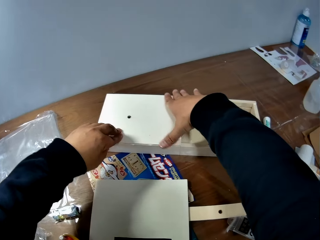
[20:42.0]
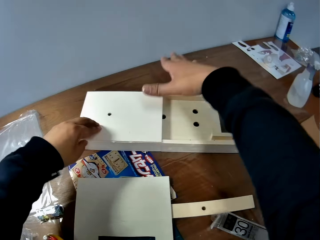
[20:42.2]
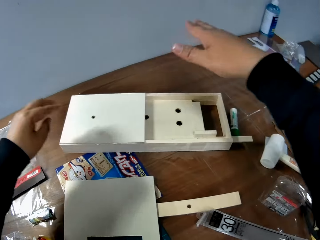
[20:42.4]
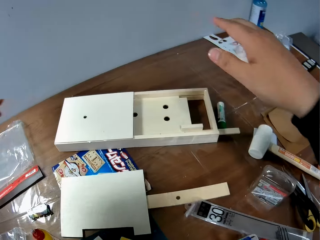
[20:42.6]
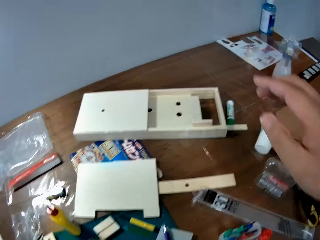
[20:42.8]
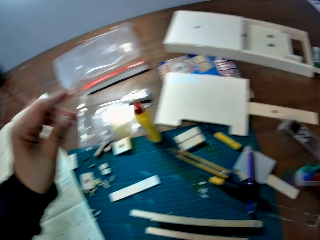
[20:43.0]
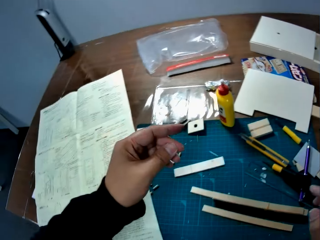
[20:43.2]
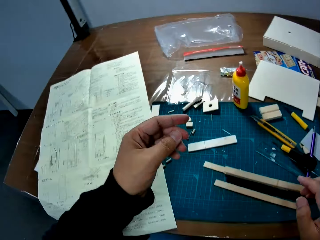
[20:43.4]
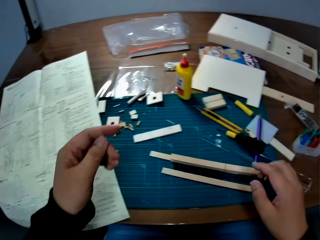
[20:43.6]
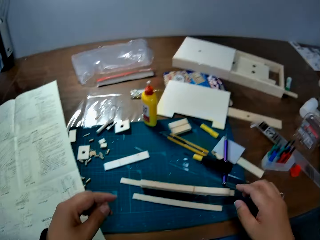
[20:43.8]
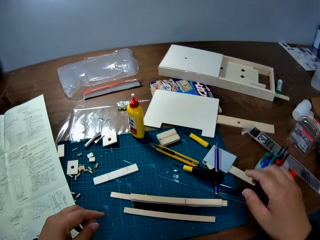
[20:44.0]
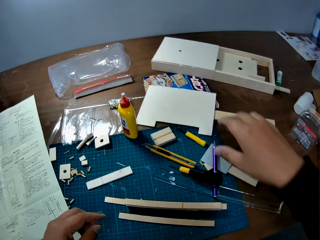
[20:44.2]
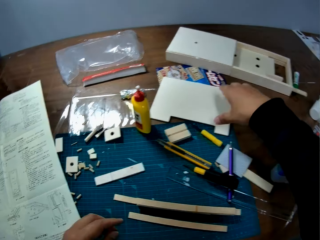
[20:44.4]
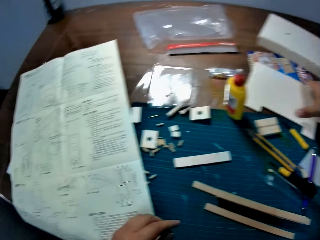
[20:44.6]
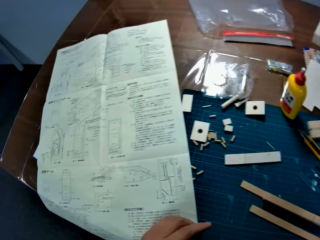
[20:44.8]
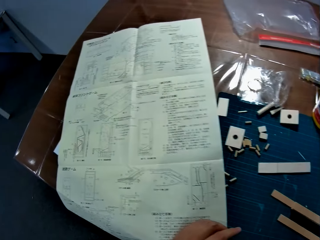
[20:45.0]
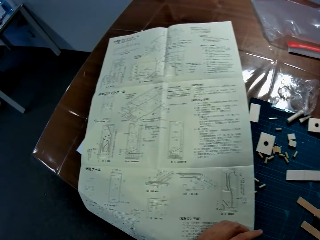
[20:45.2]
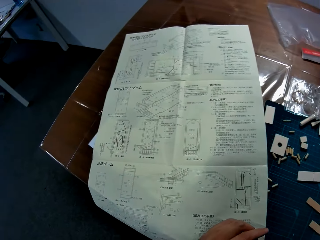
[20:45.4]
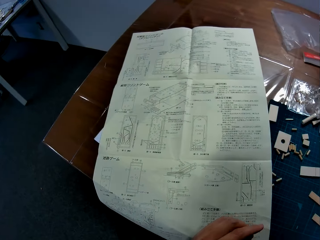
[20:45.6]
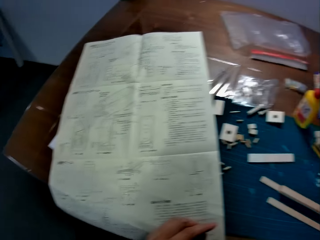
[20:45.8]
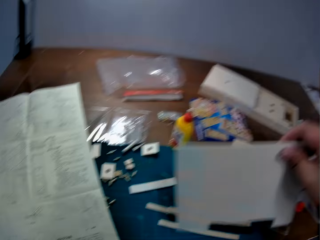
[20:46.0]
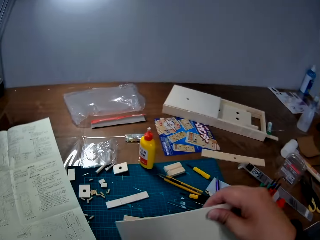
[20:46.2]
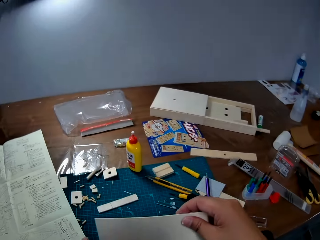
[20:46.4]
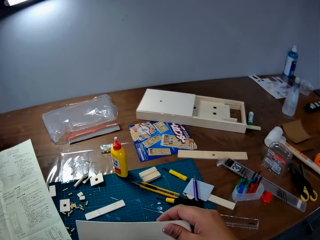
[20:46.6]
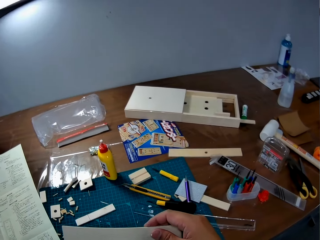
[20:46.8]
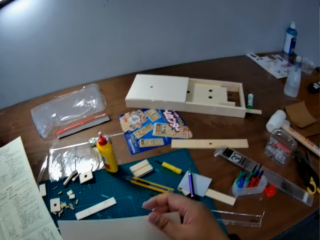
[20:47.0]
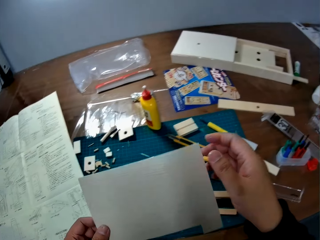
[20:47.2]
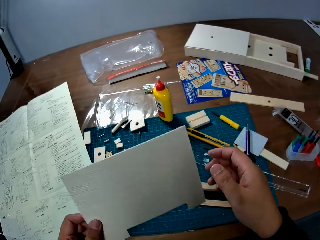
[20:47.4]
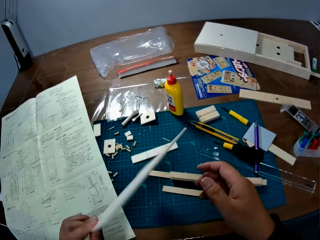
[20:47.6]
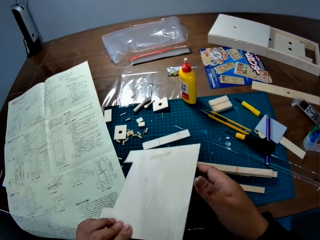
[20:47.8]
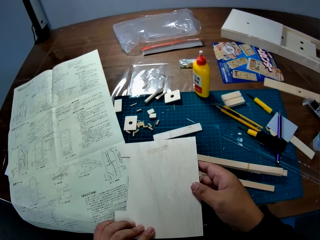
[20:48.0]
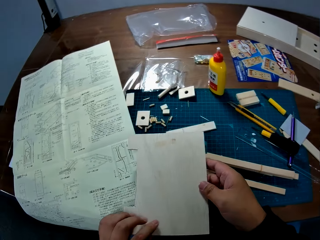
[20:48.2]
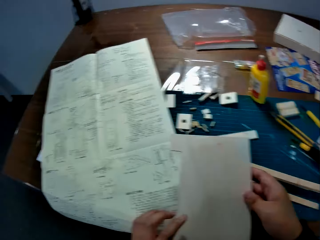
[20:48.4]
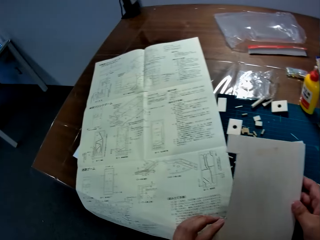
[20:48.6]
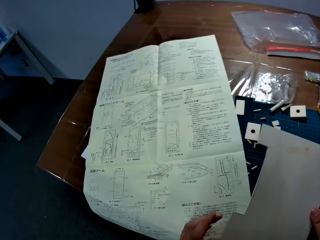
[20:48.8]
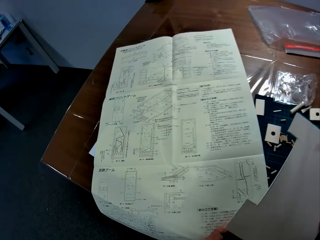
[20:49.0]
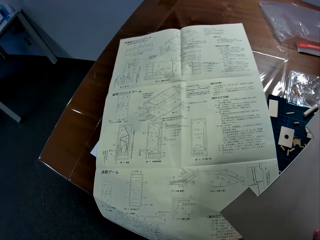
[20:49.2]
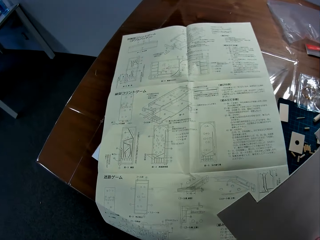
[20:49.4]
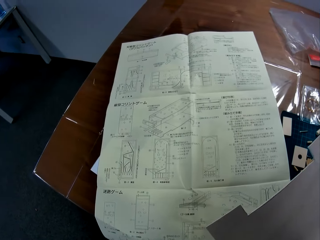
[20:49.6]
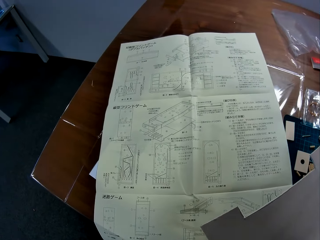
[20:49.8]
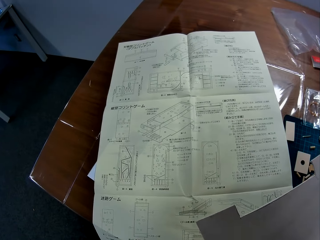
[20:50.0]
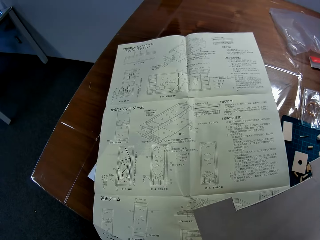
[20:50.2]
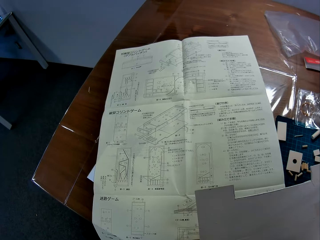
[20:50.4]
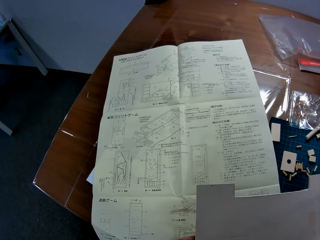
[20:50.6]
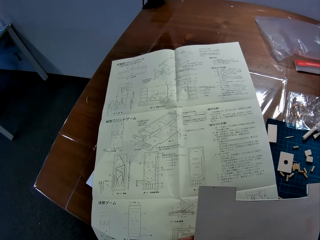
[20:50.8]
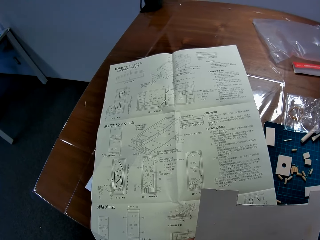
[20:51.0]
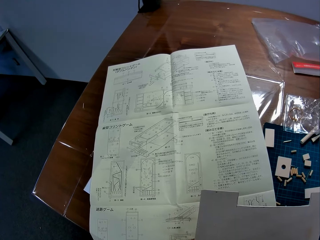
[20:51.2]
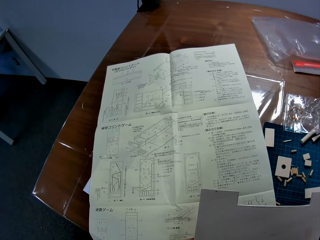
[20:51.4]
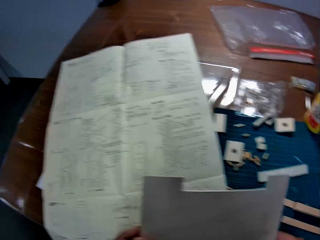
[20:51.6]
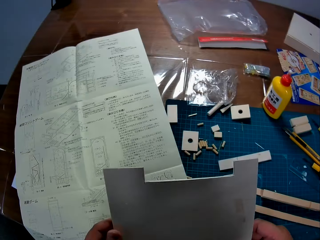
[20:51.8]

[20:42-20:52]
The camera wearer moves the hands off the box. They pick up the wood sheet or board sheet from the table. They shift the board to the left hand. They turn the board with both hands. They examine the wood sheet.

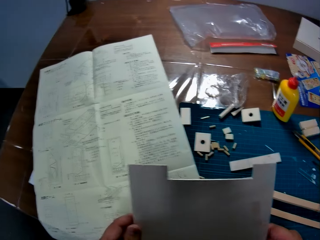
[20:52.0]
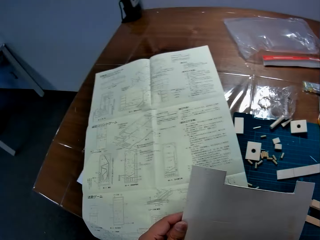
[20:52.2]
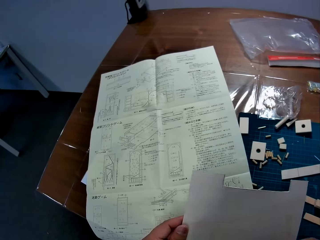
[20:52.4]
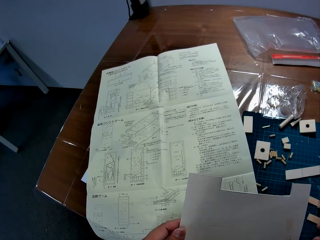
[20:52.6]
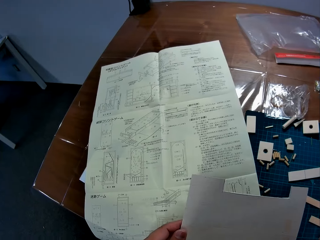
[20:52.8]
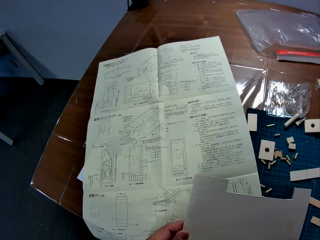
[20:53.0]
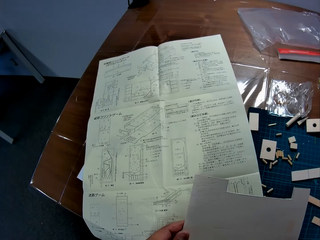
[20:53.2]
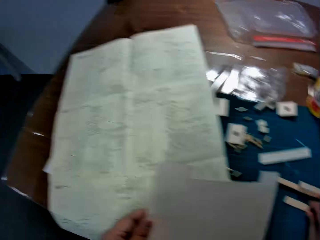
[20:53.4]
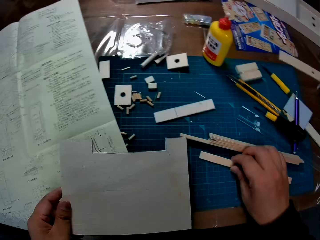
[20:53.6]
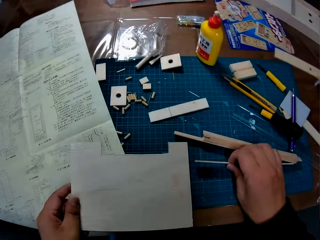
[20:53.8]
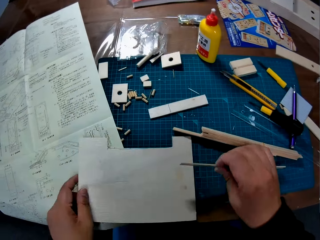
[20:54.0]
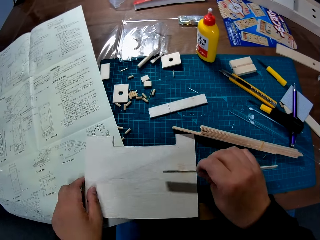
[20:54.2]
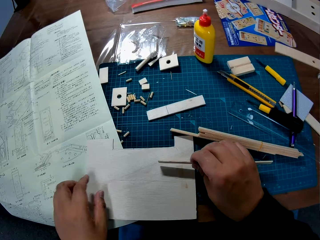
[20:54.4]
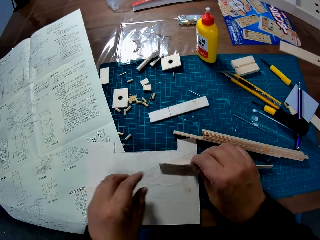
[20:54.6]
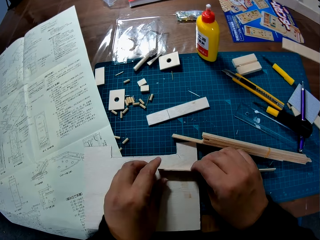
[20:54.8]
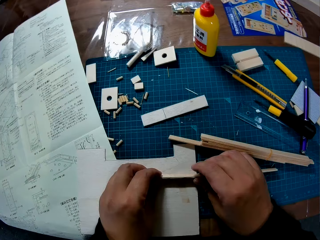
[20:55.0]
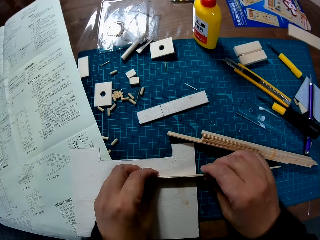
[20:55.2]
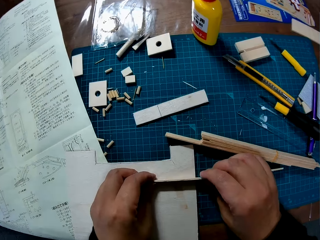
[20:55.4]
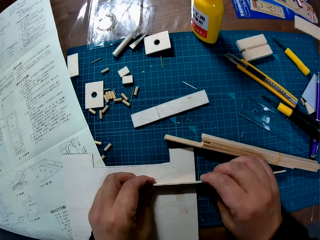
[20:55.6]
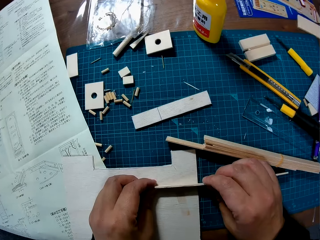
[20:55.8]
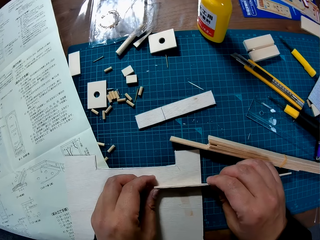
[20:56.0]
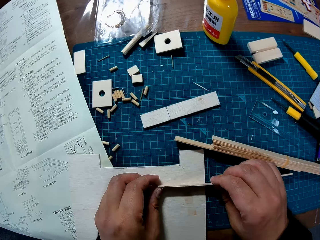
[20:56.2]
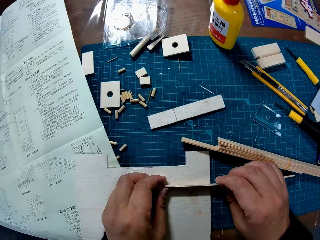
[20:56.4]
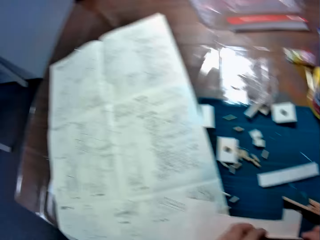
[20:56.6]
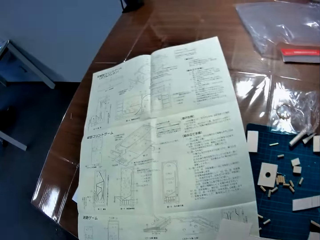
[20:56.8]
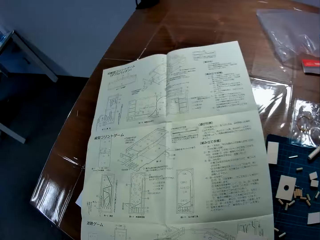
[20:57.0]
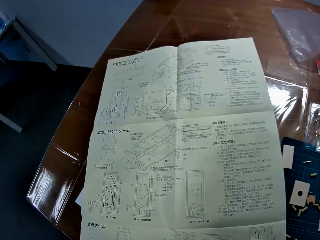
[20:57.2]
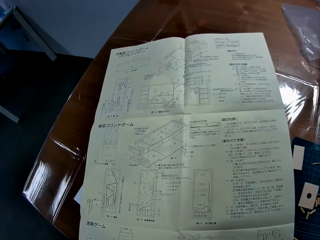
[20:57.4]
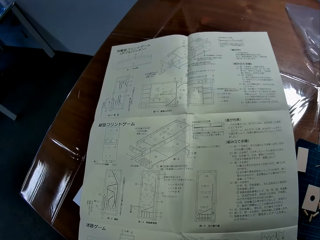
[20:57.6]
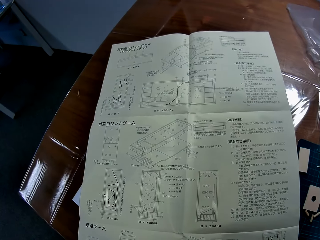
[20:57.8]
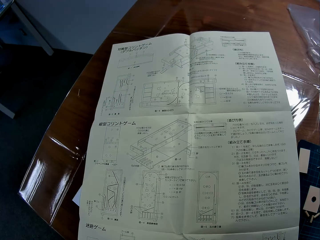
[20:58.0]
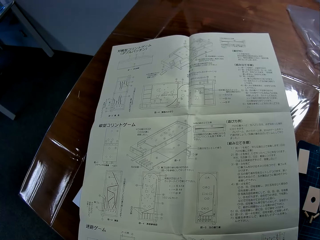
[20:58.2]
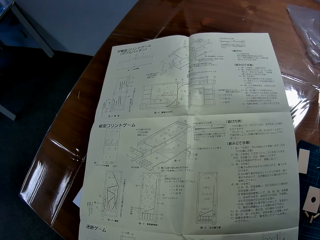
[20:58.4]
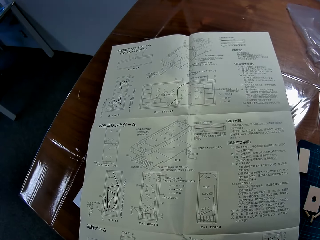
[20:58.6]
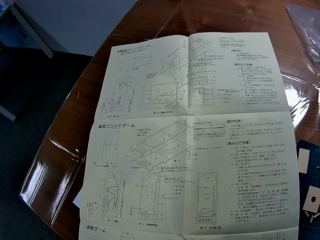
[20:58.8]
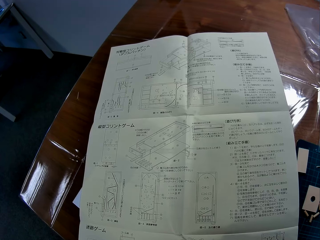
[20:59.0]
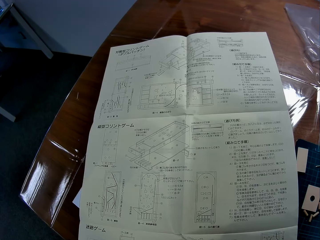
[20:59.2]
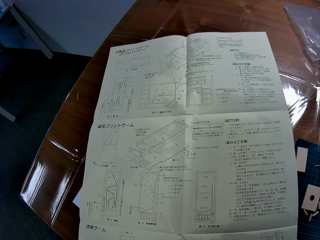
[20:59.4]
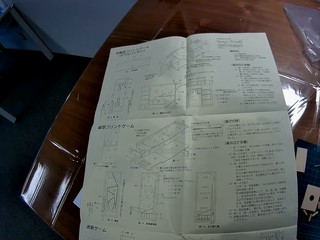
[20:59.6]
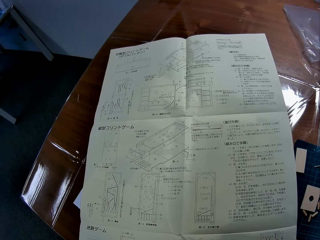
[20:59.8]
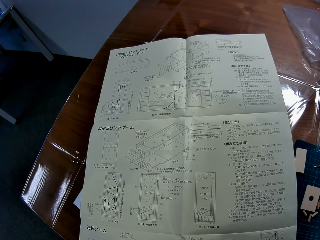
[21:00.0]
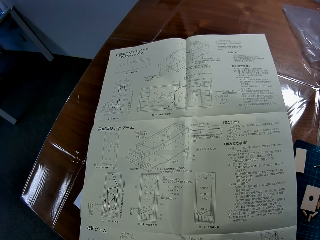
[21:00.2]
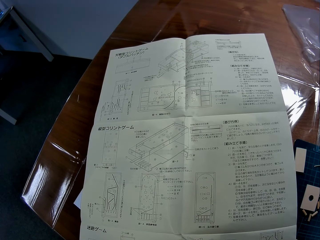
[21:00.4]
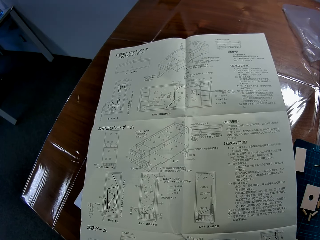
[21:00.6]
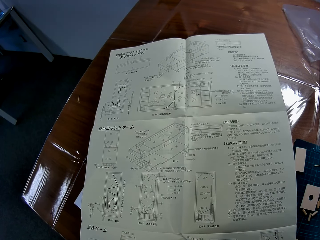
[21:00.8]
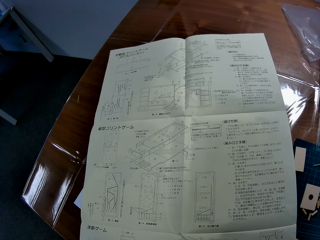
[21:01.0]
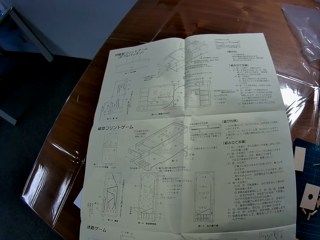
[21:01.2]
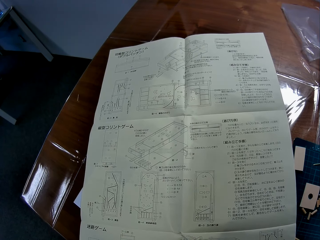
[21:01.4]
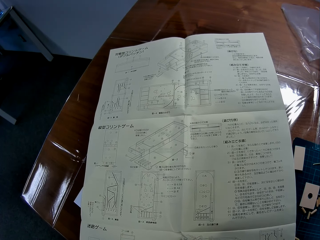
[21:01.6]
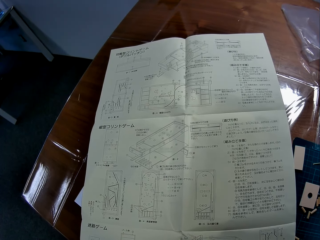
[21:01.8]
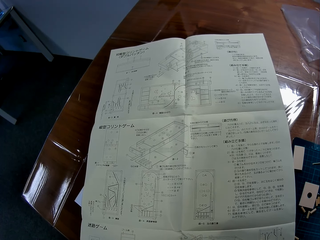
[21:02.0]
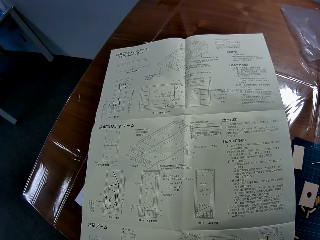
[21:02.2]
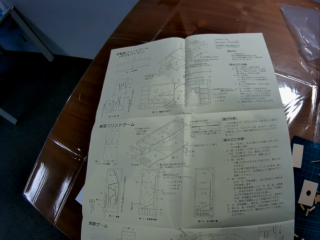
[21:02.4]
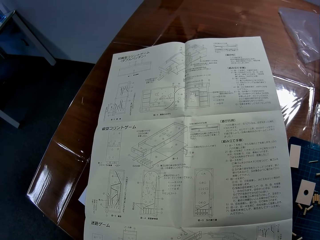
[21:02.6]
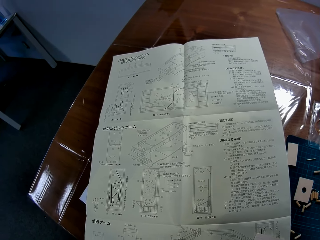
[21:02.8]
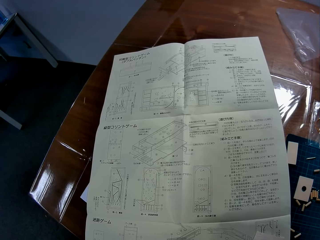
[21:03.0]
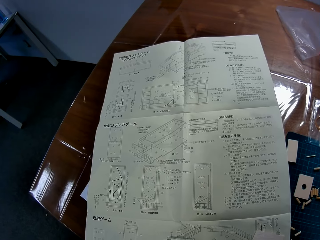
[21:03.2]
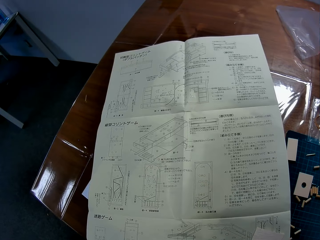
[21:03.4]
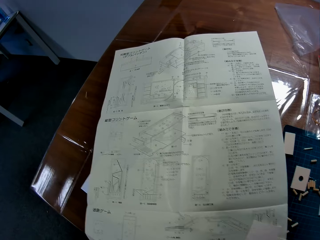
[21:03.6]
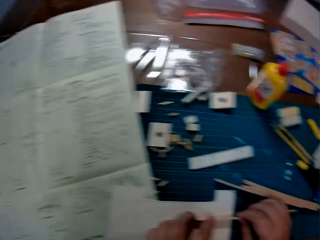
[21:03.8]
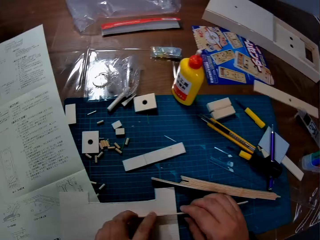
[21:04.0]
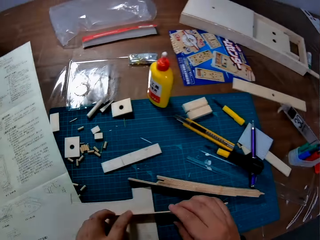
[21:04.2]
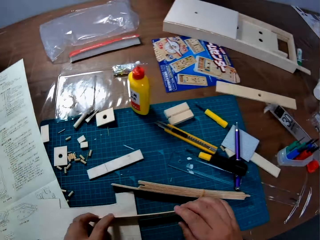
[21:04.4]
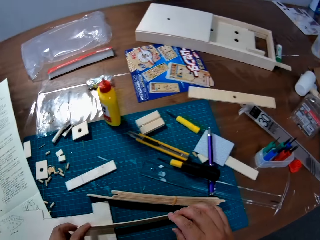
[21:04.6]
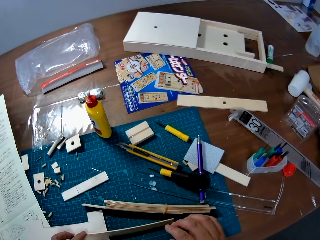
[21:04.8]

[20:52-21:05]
The camera wearer picks a wood piece or model stick from the table. They place the wood sheet or board sheet on the table. They align the model stick in the right hand on the board. They place the wood piece on the wood sheet. They study the manual.
